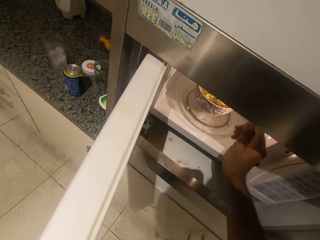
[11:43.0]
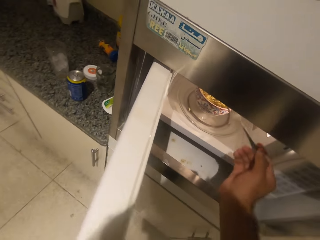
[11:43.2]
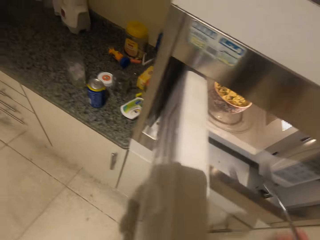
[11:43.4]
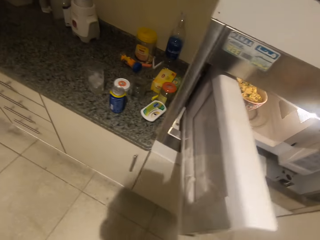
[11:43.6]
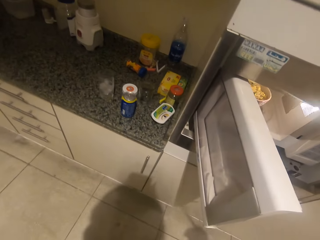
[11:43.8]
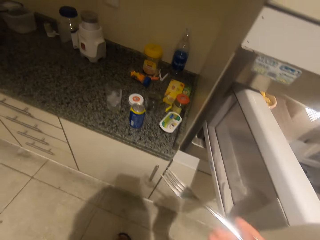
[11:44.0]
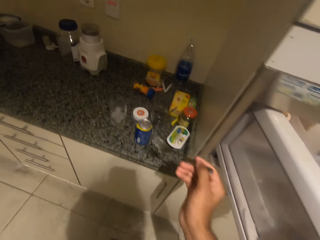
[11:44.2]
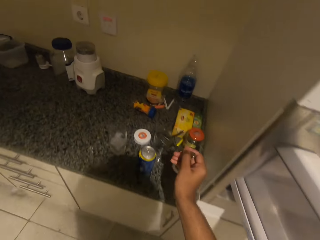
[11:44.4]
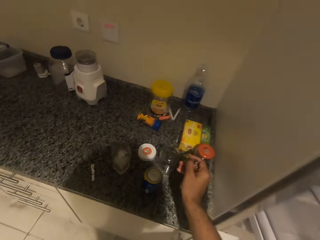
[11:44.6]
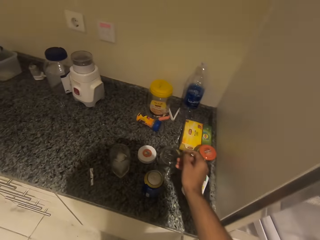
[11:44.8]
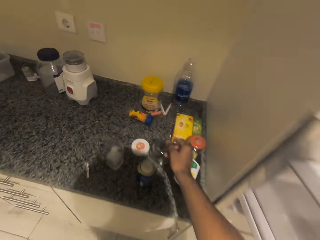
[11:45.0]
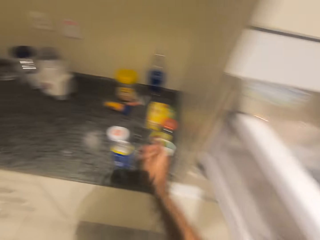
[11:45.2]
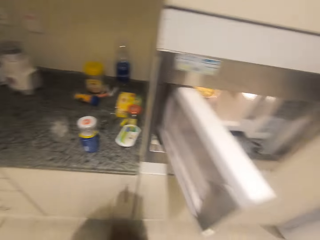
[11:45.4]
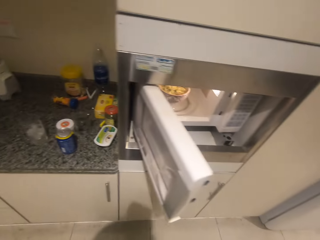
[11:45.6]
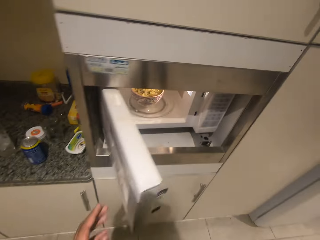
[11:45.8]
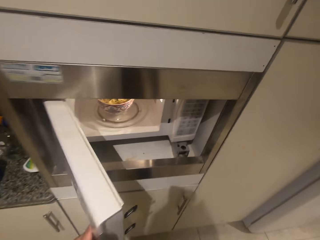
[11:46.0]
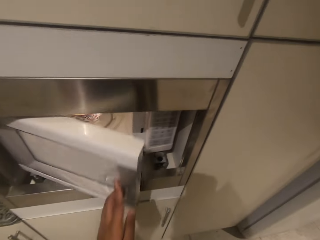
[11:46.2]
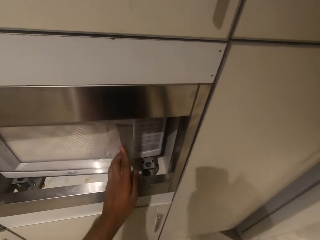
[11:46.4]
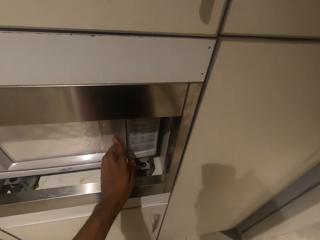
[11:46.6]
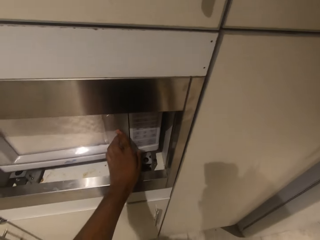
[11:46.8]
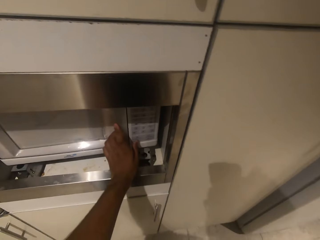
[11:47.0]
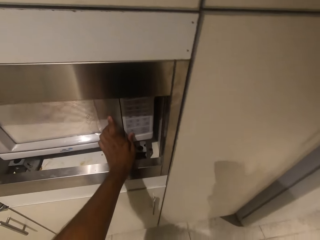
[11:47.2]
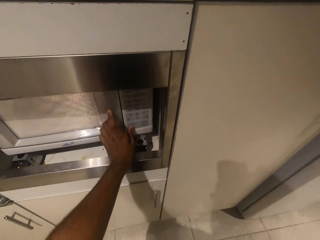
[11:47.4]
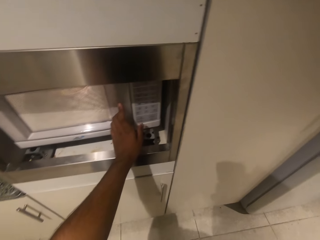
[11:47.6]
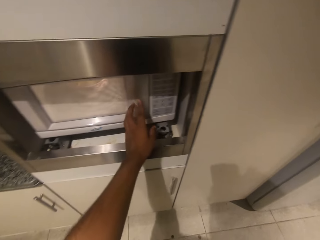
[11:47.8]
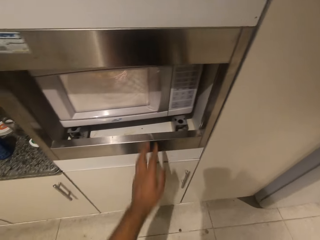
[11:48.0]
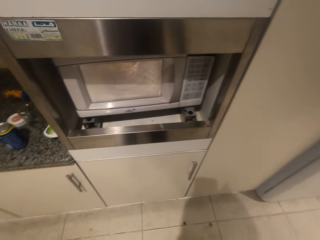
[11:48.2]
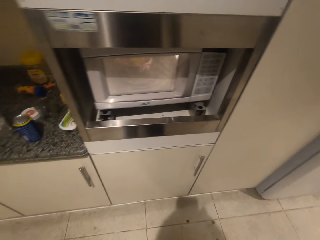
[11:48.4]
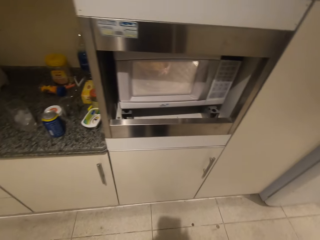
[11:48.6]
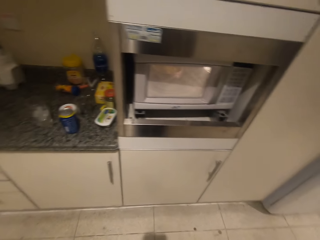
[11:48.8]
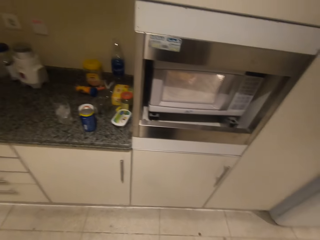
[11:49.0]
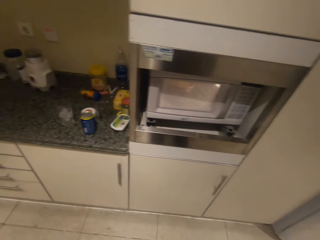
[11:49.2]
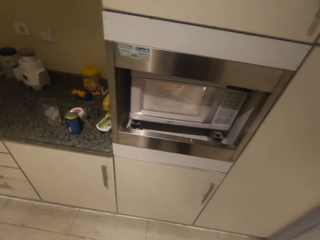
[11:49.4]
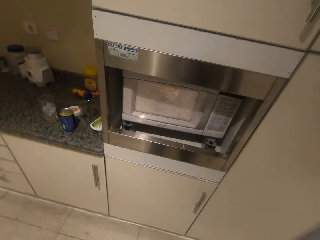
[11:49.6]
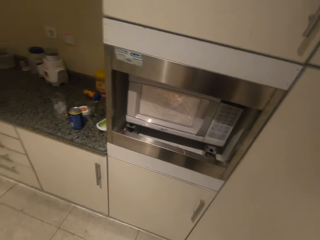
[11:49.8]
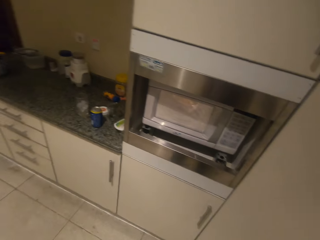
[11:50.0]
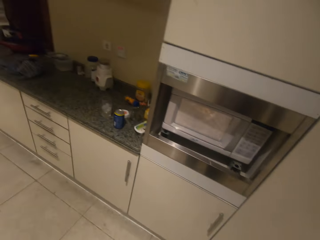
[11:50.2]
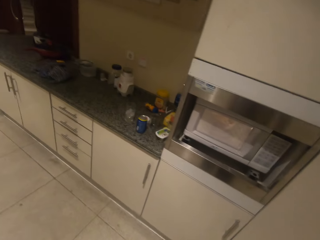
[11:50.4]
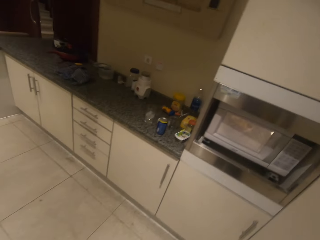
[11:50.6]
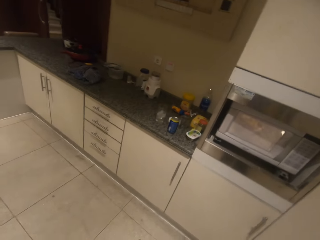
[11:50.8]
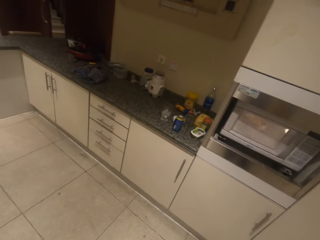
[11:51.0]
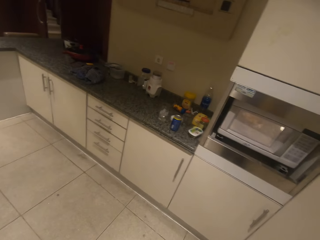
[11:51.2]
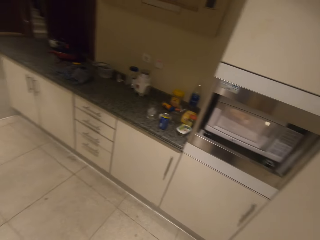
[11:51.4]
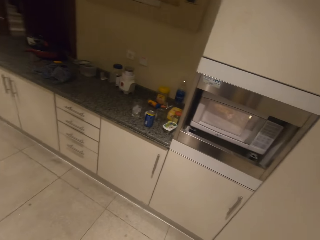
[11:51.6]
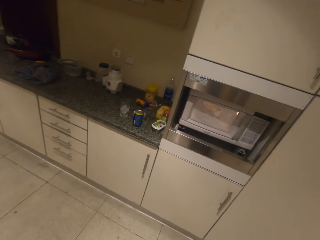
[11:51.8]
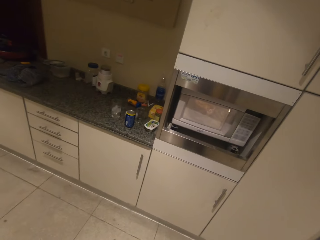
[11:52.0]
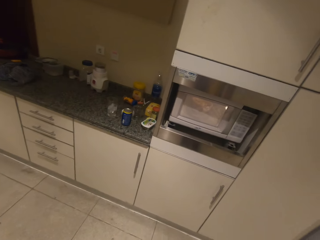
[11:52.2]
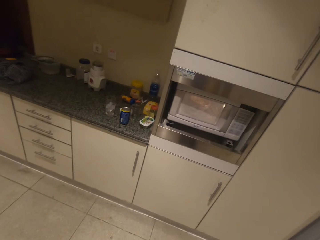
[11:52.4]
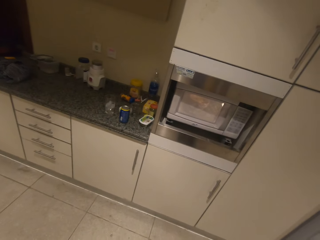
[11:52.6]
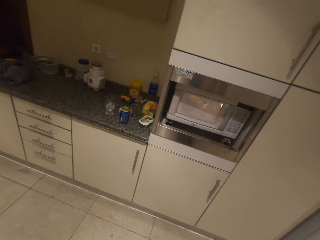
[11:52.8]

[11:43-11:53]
The camera wearer puts the spoon on the plate. They close the microwave. They press the microwave.

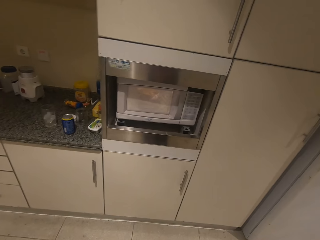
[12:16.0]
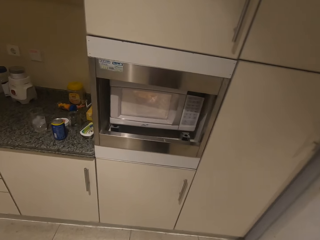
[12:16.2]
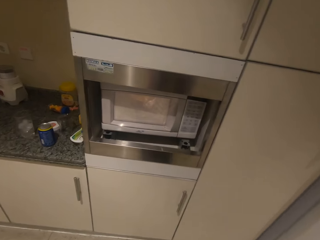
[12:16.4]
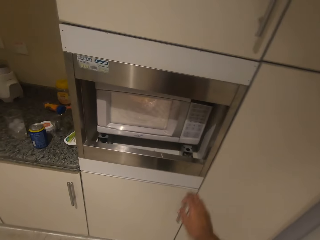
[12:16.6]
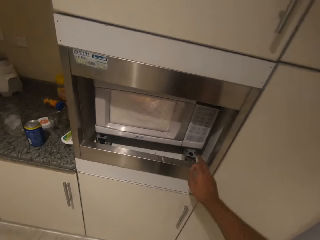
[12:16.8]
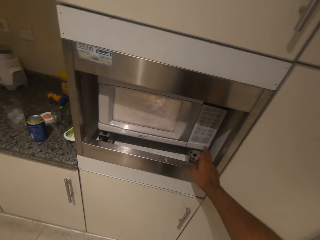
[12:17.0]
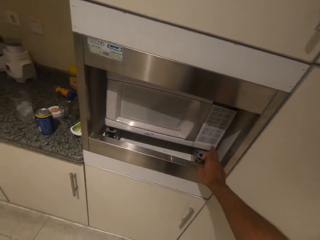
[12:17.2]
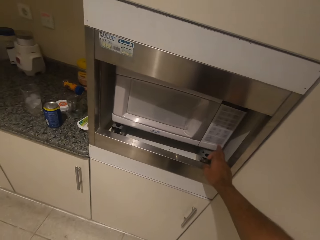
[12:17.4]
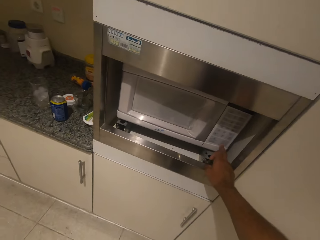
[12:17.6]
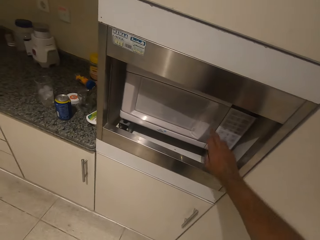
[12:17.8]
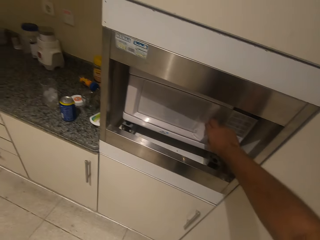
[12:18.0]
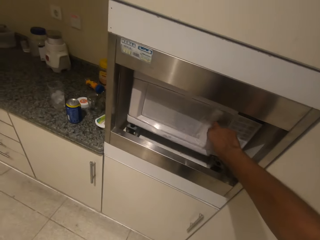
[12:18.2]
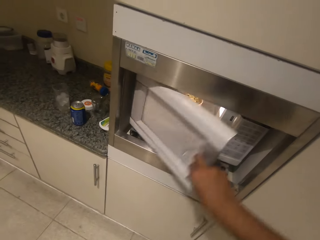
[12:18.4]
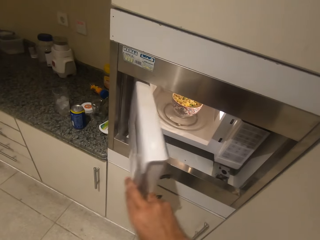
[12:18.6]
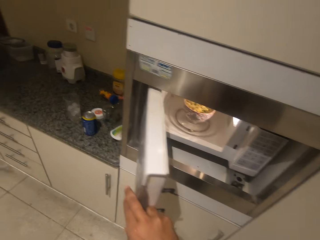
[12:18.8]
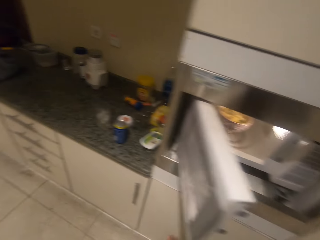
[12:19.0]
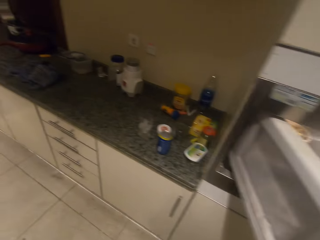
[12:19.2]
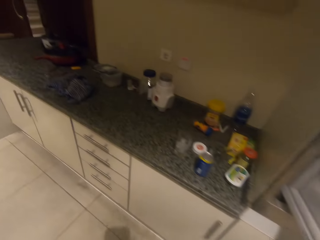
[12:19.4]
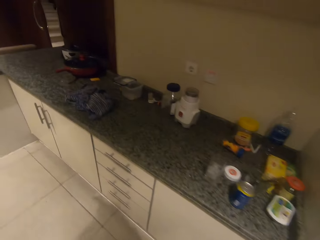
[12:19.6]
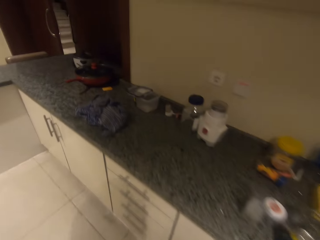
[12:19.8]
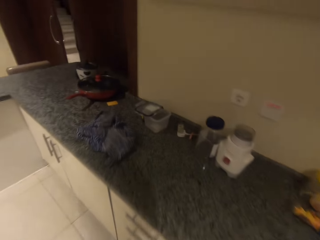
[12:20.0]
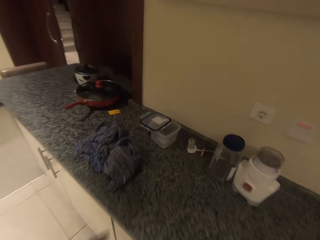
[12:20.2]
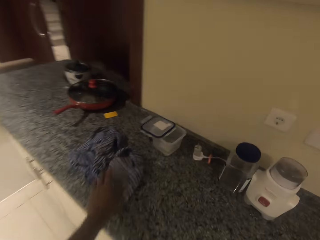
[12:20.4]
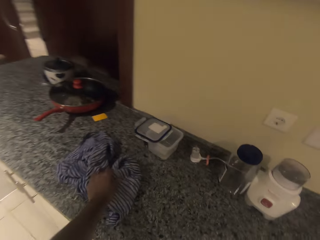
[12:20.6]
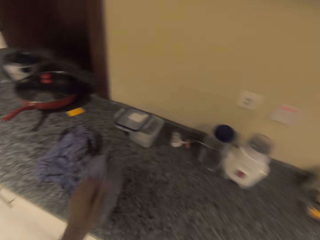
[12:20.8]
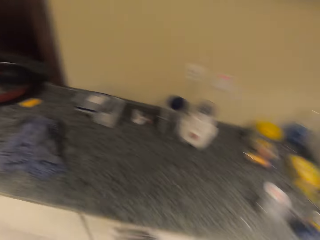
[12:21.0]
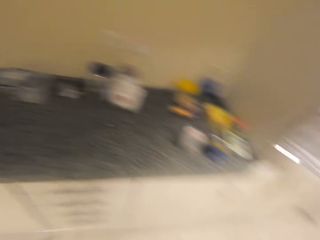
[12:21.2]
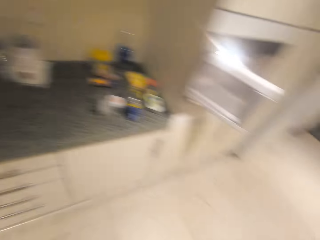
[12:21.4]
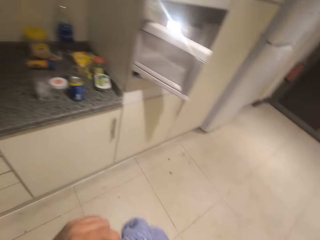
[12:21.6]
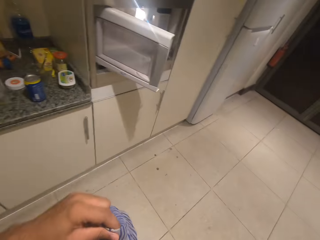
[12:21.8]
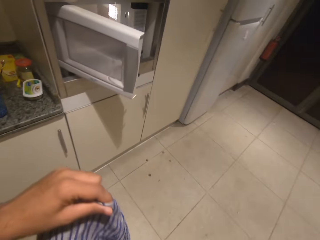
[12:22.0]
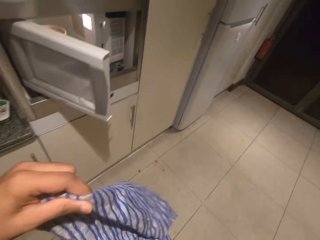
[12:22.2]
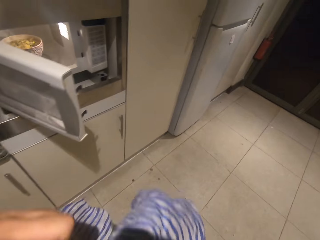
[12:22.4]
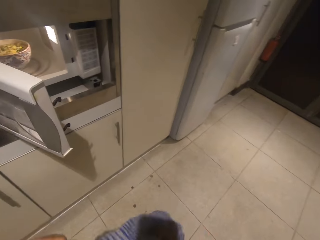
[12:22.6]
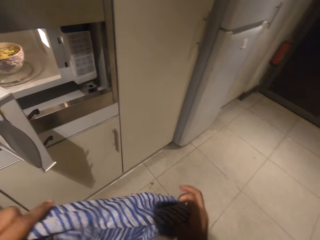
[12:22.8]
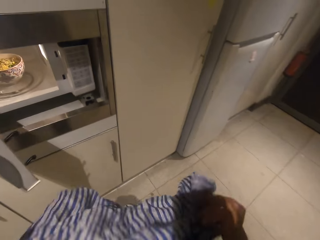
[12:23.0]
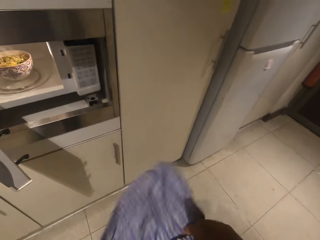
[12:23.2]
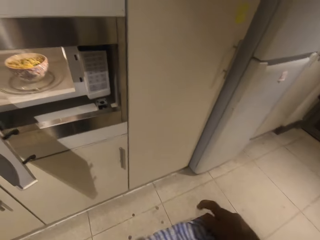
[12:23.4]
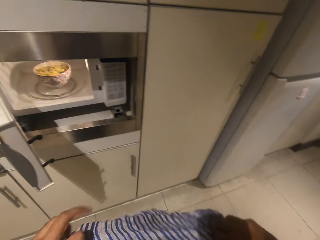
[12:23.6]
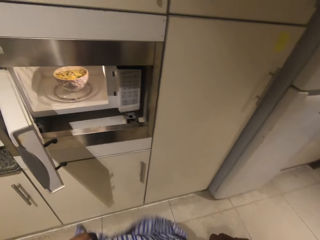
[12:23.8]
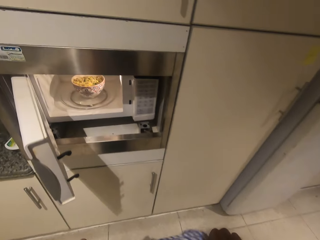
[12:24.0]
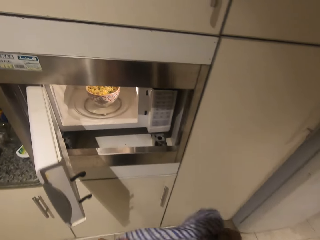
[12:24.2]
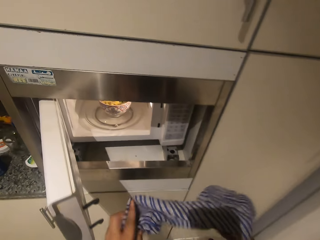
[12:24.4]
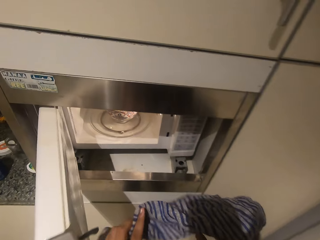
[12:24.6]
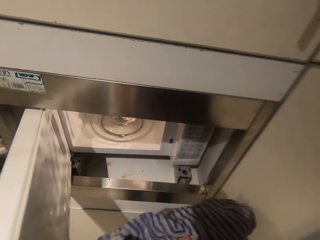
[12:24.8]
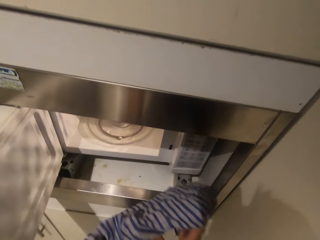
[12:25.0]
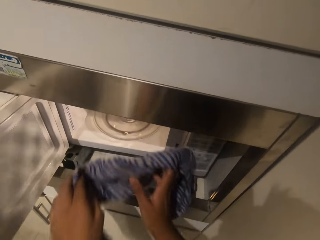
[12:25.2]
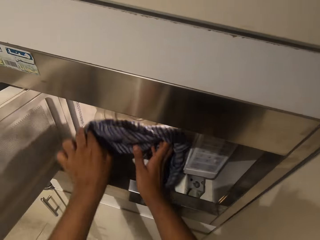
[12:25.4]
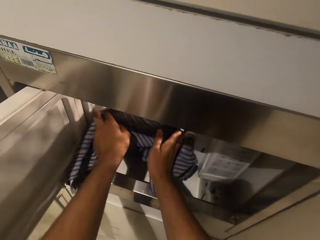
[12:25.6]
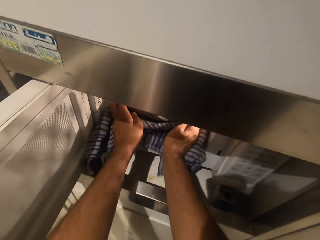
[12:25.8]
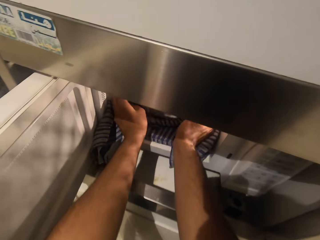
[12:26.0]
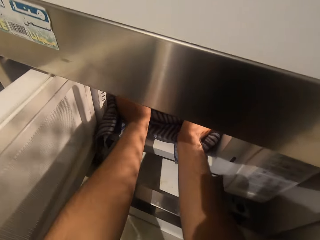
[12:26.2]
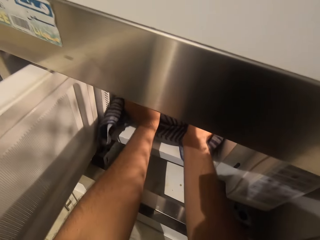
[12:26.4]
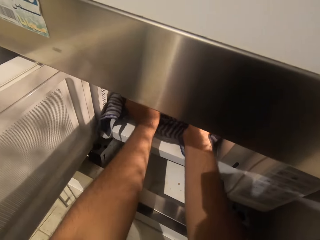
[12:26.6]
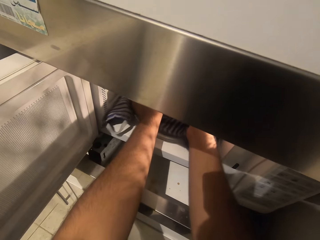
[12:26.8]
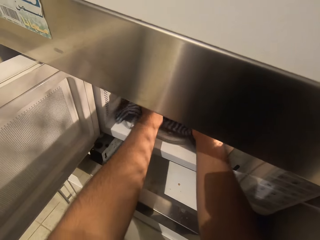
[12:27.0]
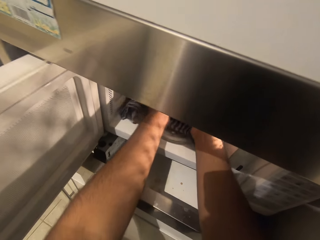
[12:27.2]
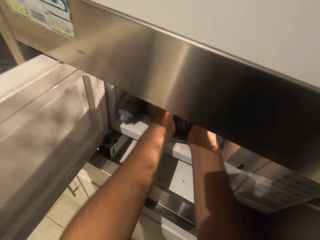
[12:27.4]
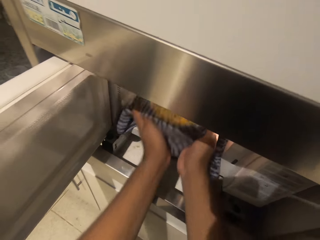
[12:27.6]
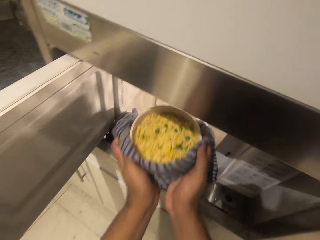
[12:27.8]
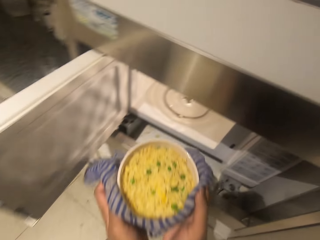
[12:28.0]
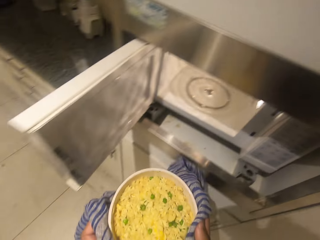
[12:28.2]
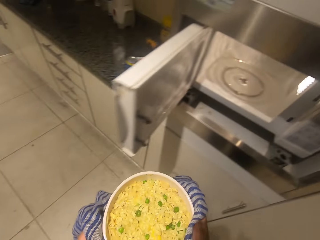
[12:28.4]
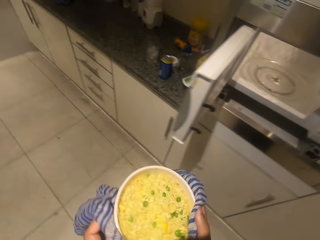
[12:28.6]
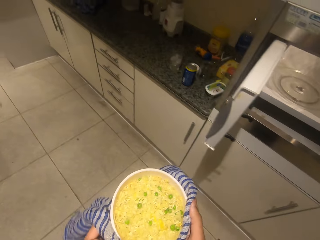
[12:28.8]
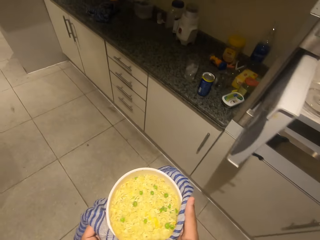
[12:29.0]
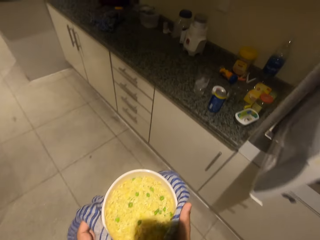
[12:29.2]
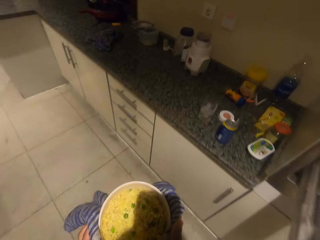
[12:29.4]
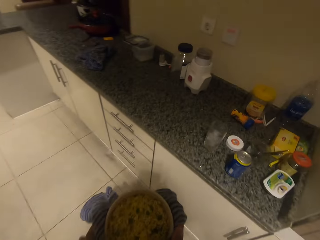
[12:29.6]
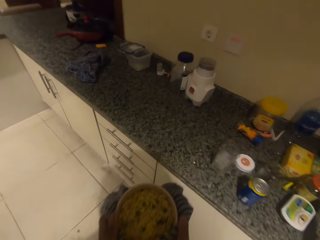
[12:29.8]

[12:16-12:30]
The camera wearer presses the microwave. They close the microwave. They open the microwave. They take the piece of cloth from the table. They remove the bowl from the microwave with the piece of cloth.
